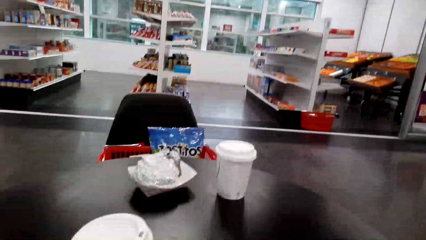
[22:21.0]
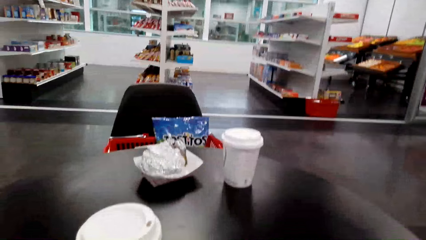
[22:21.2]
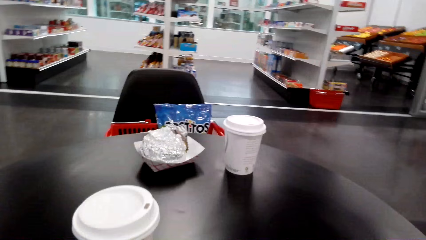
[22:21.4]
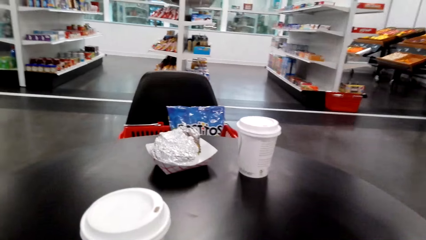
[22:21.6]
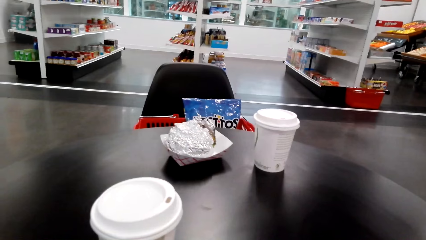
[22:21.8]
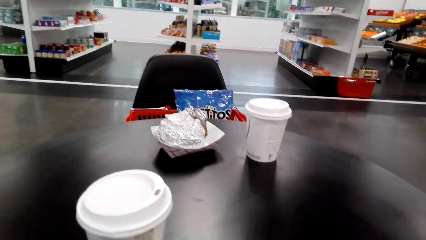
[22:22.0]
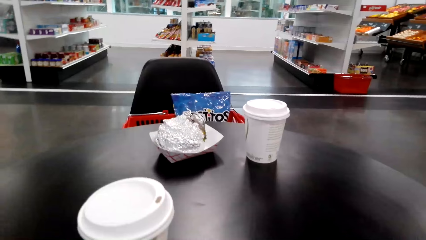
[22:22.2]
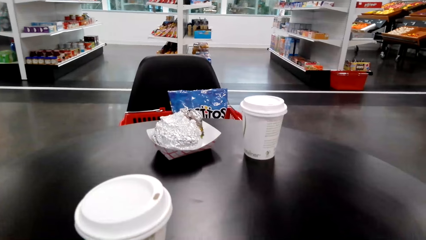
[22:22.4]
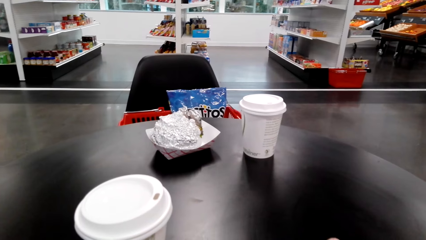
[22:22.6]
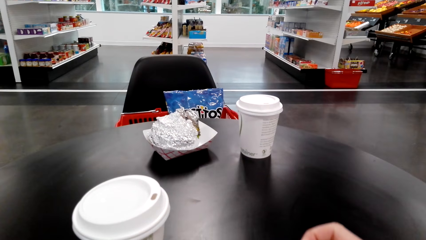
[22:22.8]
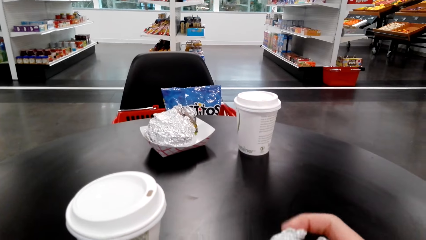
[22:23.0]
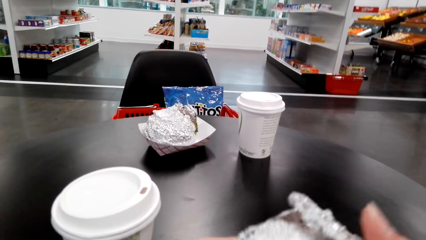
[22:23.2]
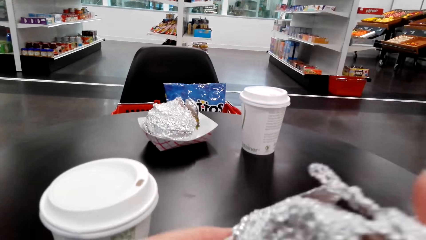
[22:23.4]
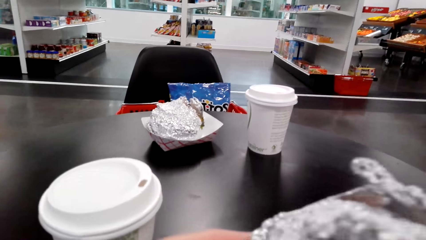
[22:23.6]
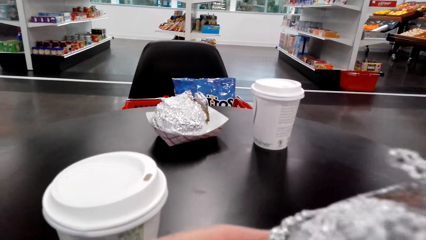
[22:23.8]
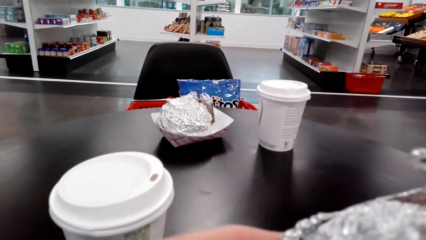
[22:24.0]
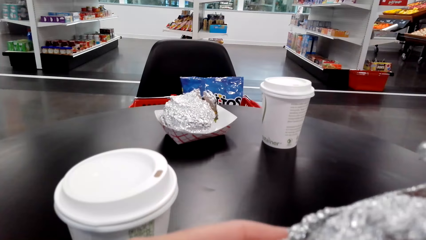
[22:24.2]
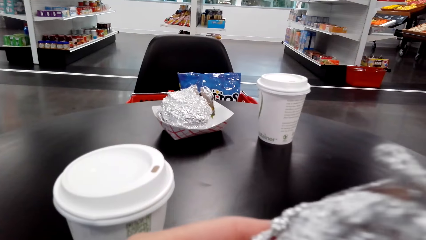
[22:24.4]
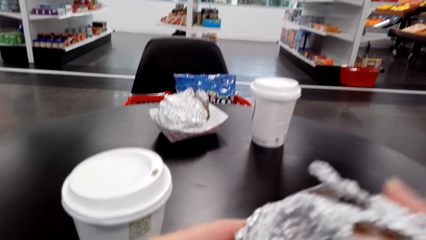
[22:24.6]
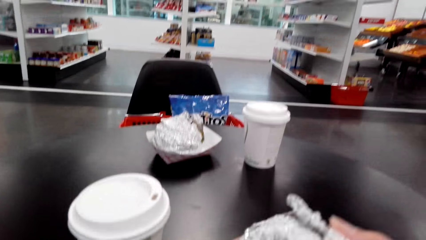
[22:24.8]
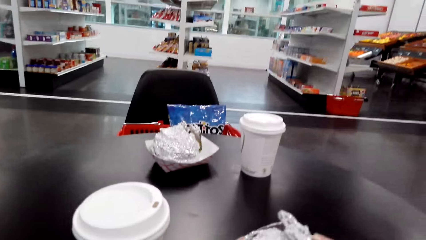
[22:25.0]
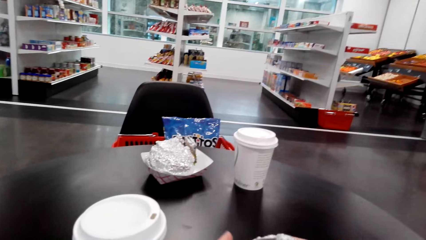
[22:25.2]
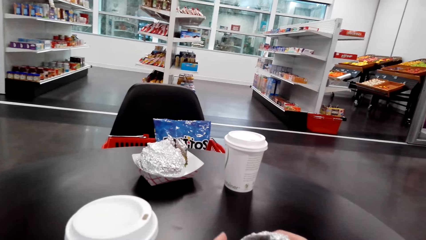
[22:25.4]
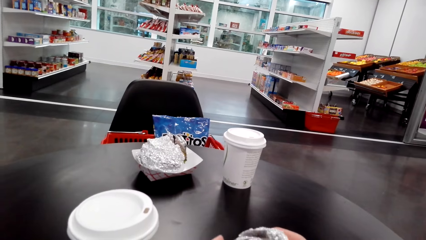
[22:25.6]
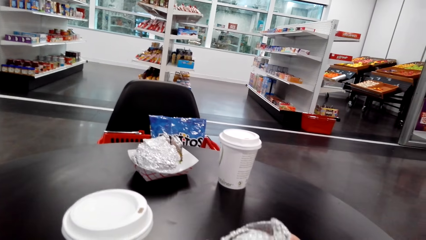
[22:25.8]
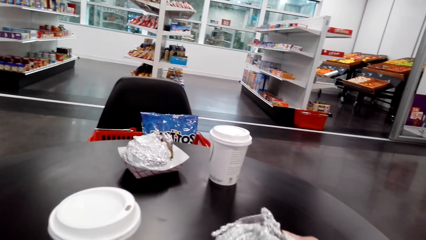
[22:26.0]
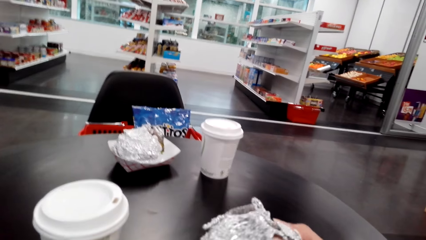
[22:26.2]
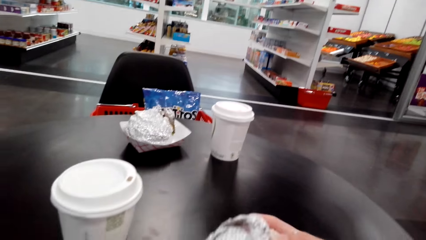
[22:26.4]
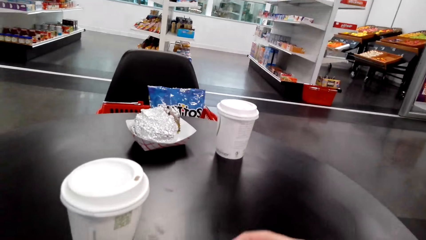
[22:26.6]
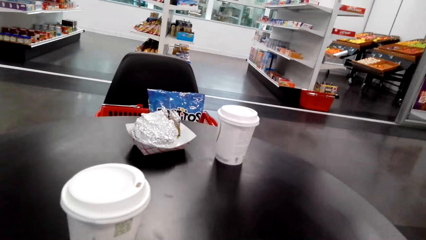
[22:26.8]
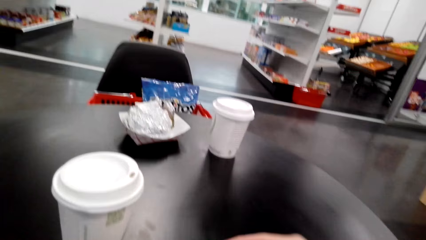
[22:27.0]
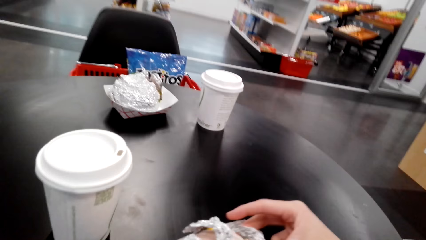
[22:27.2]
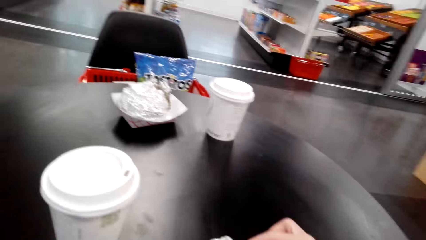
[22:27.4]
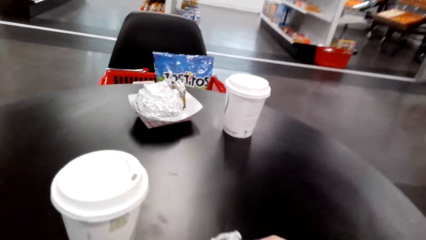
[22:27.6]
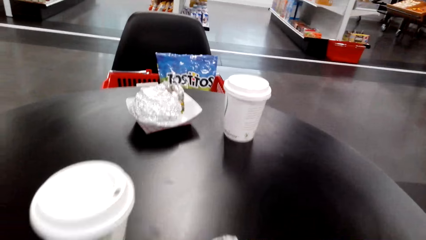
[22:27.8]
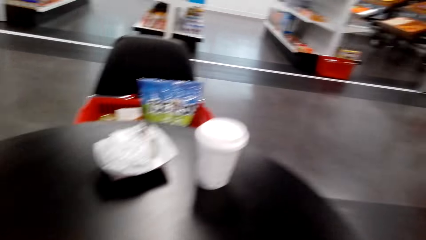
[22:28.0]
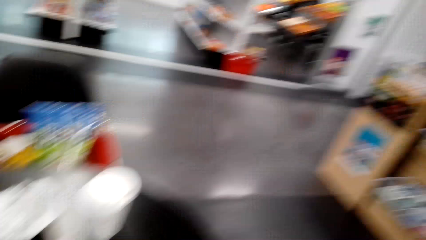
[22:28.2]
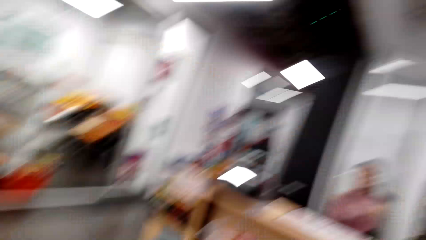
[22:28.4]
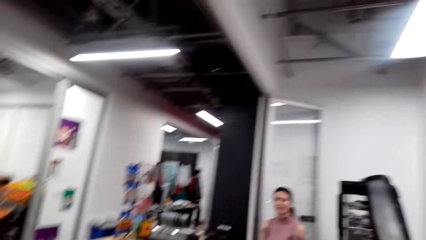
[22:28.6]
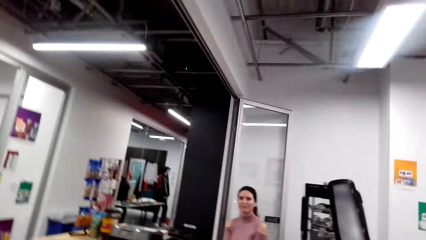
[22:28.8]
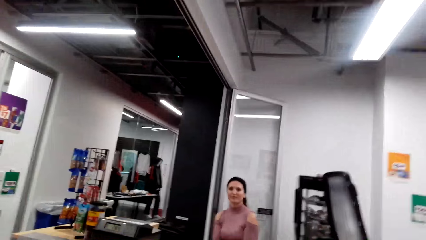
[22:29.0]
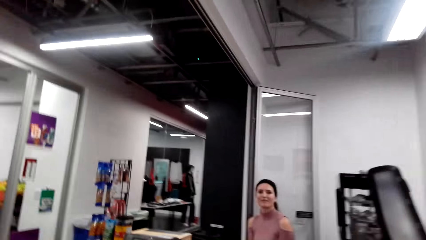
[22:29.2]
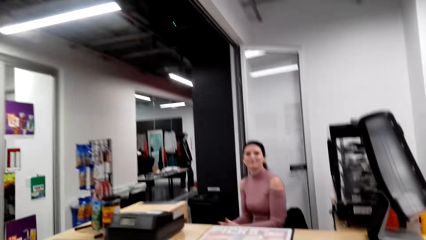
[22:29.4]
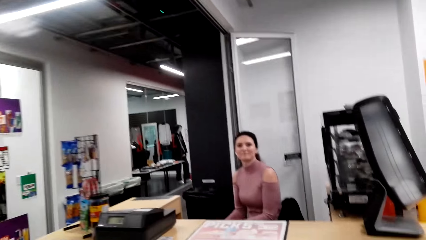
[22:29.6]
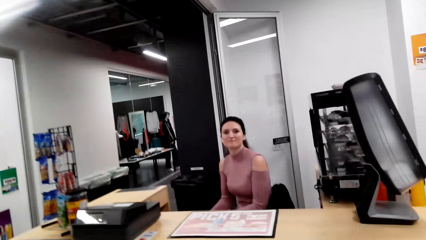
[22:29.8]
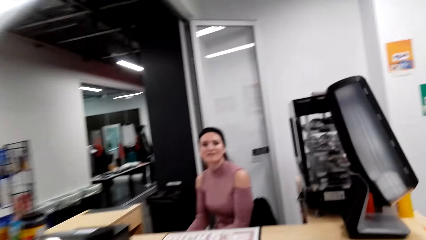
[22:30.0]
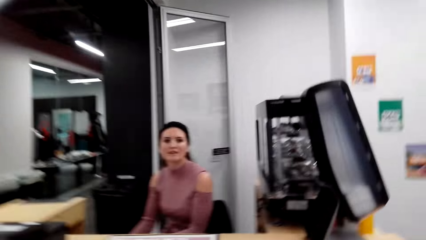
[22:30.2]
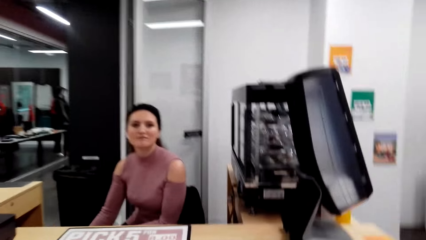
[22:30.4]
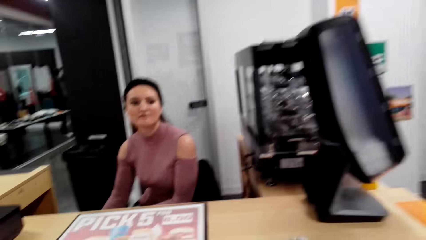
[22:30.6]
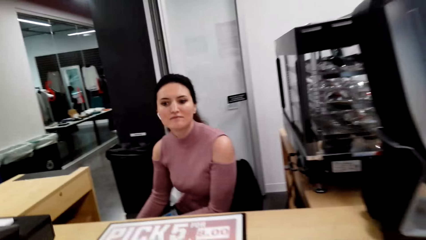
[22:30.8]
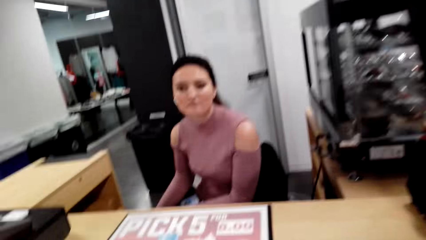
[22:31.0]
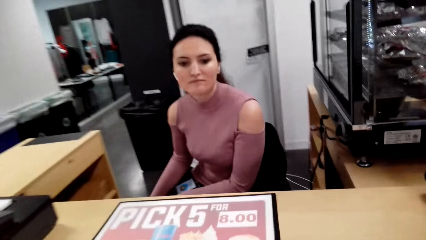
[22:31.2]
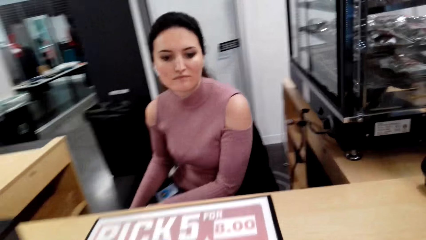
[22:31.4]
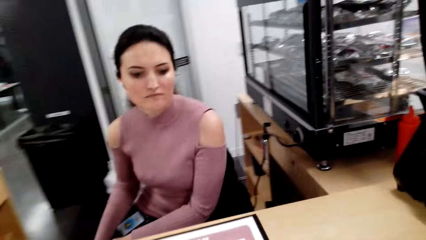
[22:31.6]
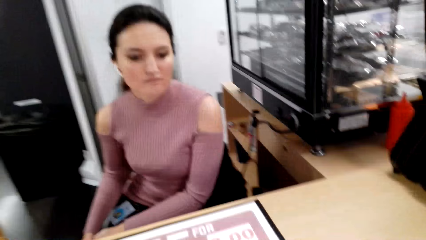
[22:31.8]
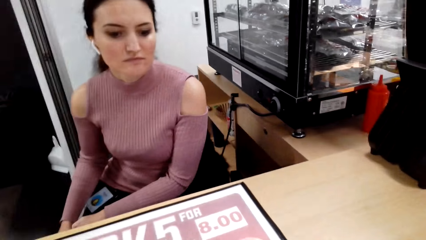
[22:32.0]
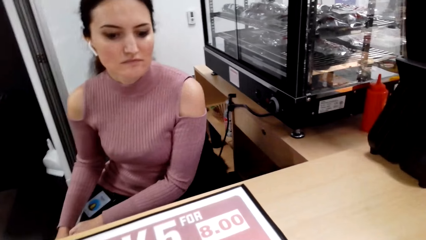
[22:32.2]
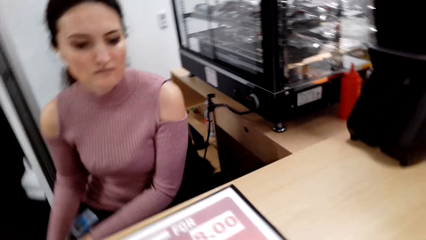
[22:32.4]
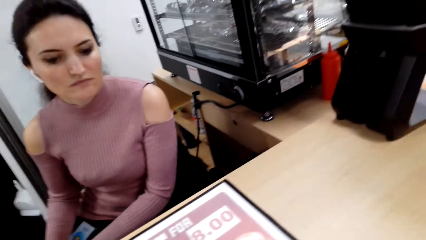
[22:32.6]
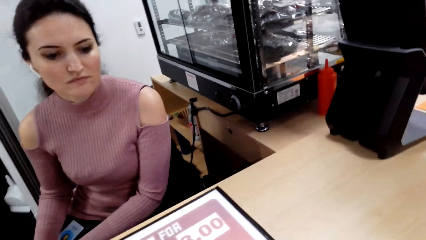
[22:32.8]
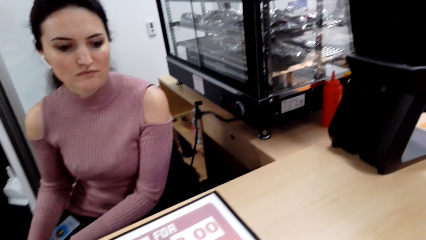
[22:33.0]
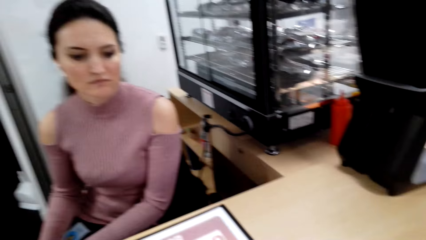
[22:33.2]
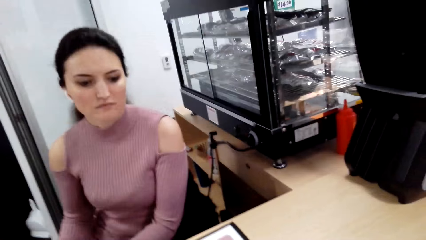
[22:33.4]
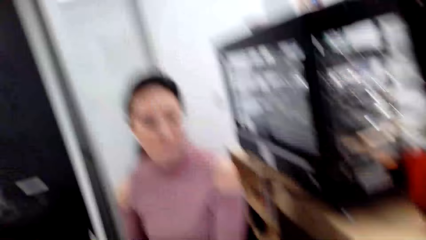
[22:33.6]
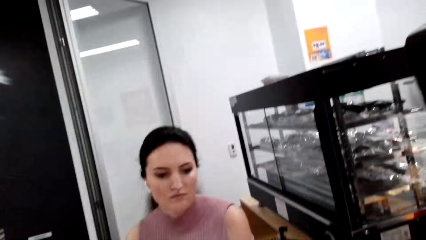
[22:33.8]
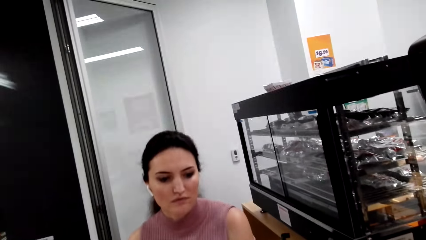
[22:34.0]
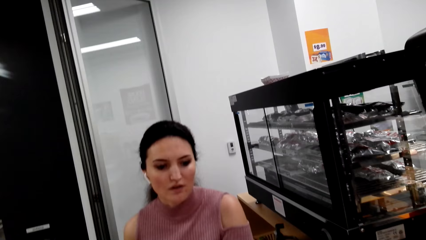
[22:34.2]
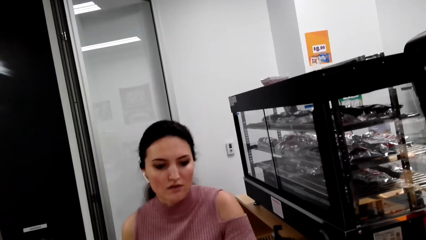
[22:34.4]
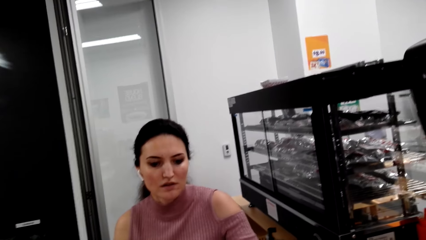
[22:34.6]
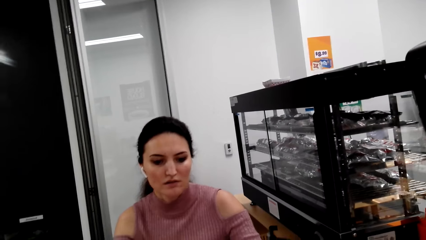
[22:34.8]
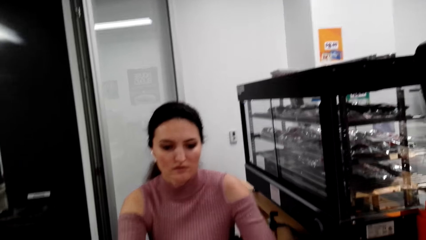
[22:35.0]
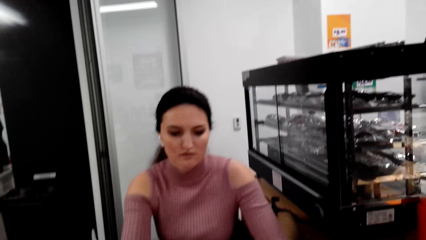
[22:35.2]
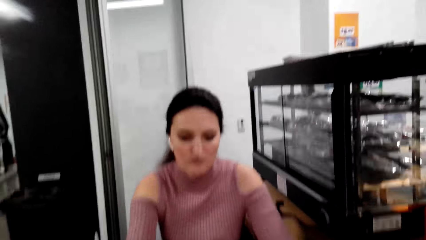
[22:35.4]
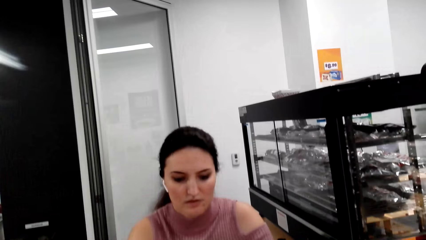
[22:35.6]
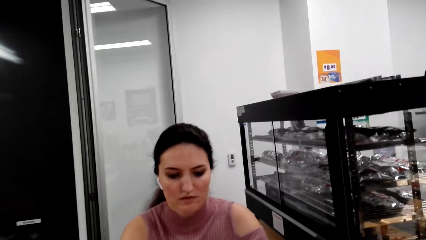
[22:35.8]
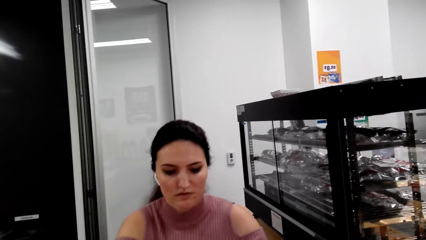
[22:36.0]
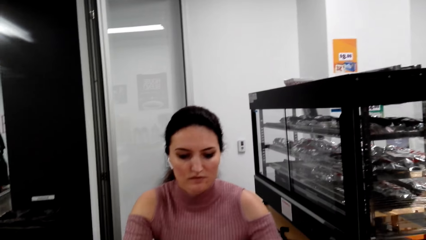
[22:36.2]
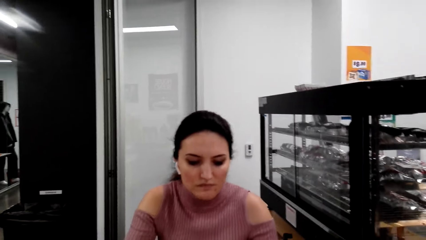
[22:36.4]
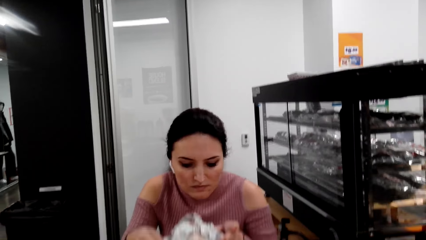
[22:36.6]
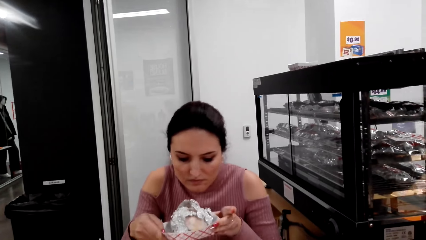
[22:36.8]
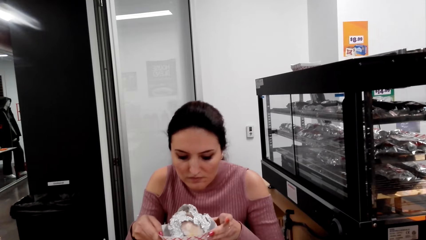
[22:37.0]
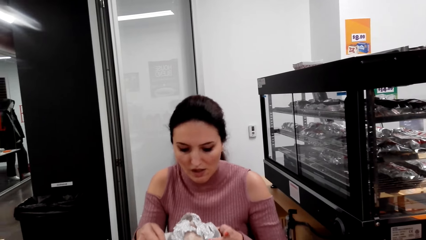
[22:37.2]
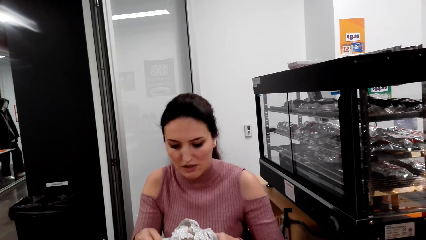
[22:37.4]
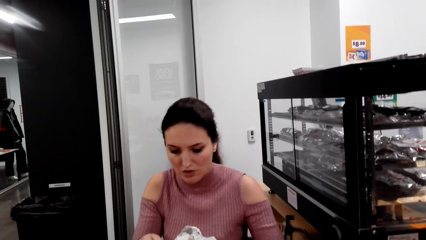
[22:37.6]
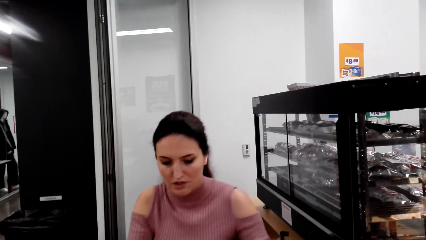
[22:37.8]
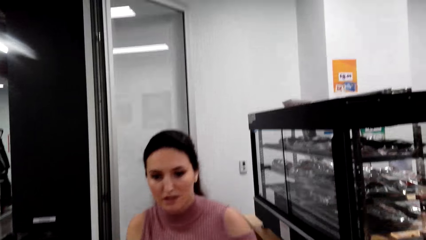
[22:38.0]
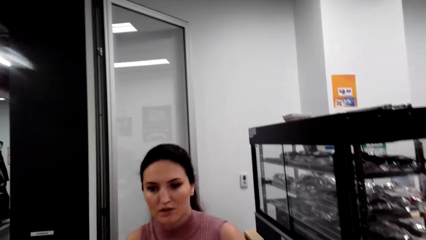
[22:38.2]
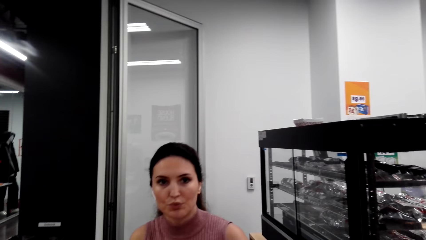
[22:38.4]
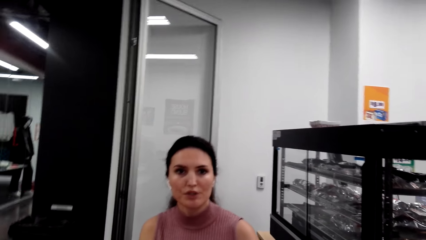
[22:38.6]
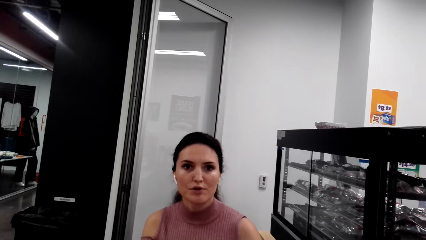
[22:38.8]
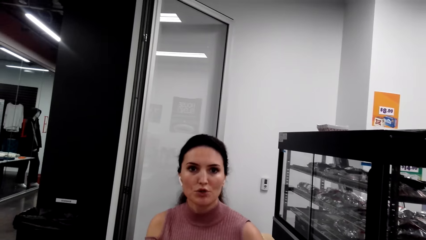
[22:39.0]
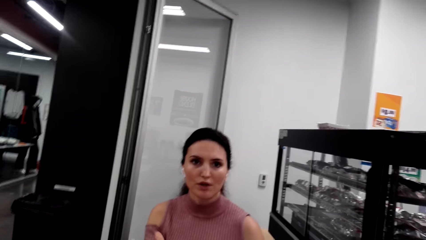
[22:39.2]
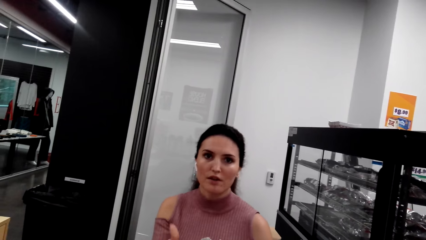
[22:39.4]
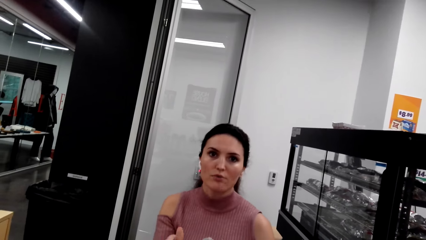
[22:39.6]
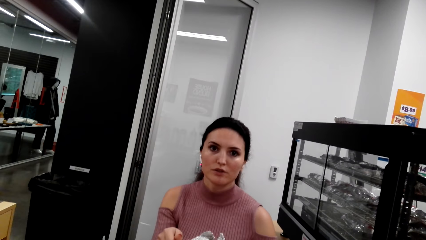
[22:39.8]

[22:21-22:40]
The camera wearer picks up an aluminium foil. They open a sandwich. They walk around the supermarket. A lady sits at the cashier. The camera wearer converses with the lady. The lady smells the sandwich.
